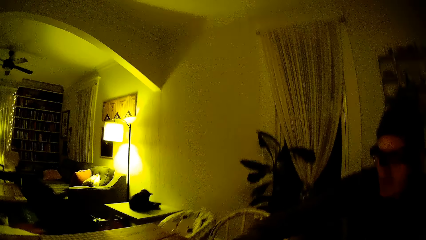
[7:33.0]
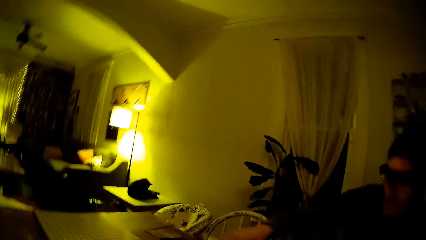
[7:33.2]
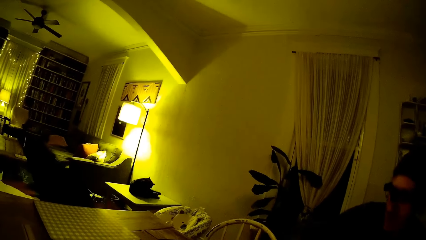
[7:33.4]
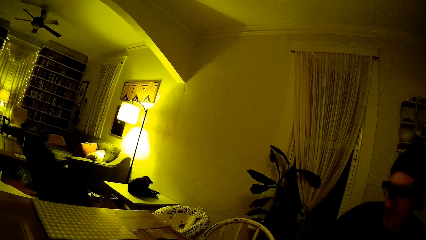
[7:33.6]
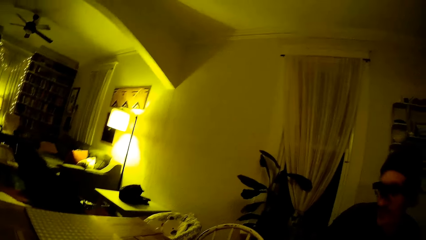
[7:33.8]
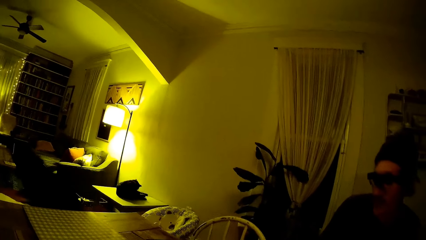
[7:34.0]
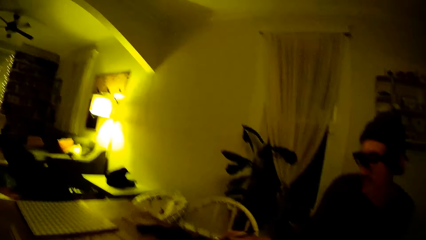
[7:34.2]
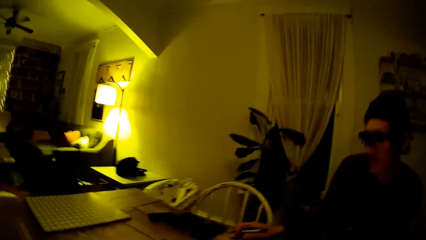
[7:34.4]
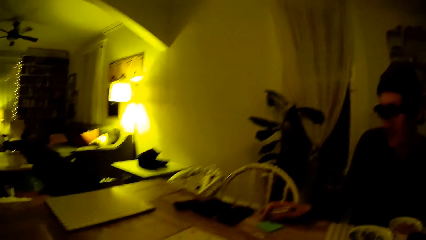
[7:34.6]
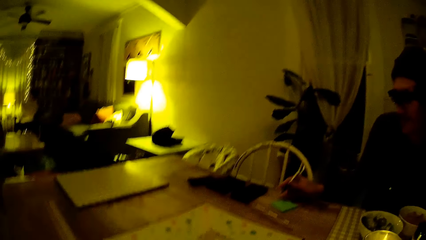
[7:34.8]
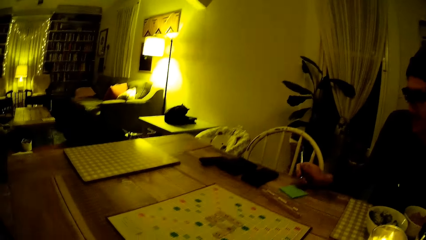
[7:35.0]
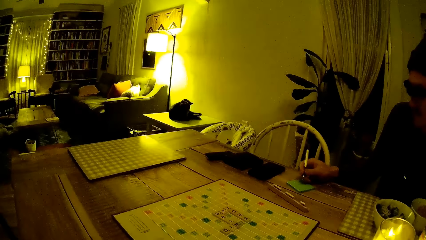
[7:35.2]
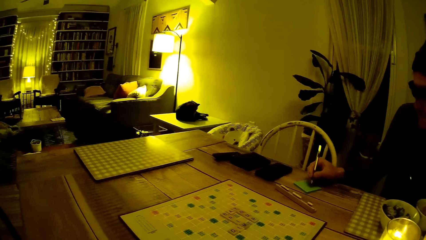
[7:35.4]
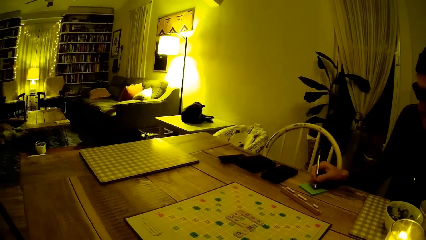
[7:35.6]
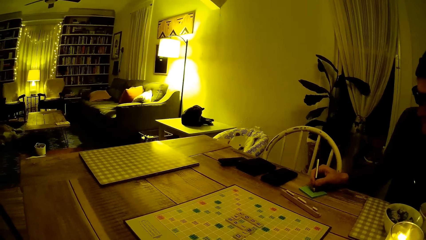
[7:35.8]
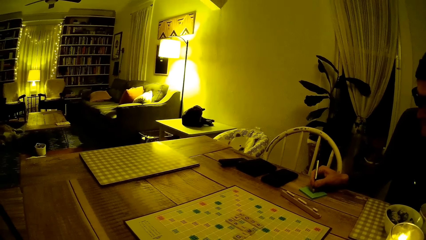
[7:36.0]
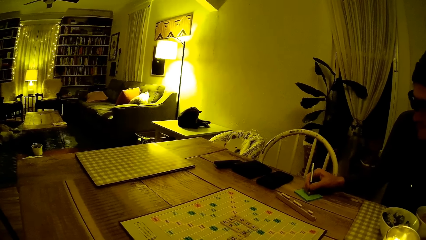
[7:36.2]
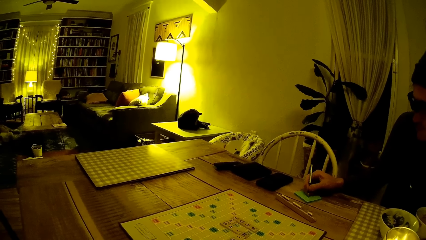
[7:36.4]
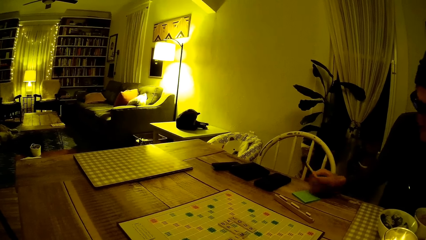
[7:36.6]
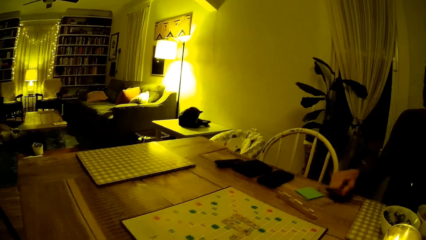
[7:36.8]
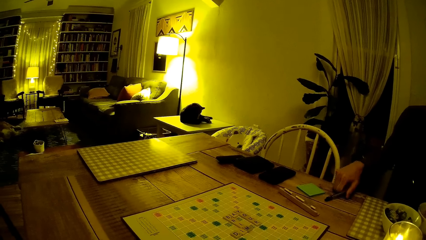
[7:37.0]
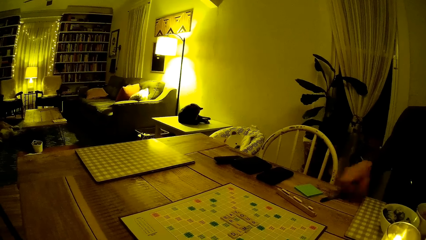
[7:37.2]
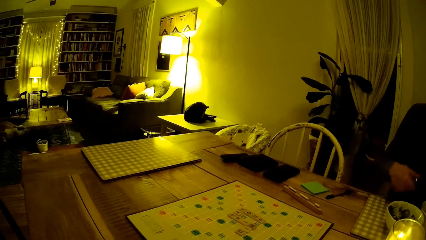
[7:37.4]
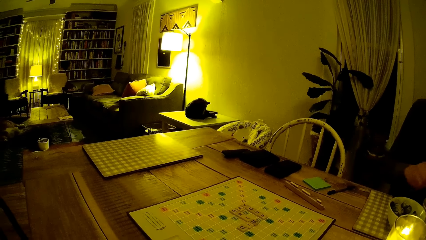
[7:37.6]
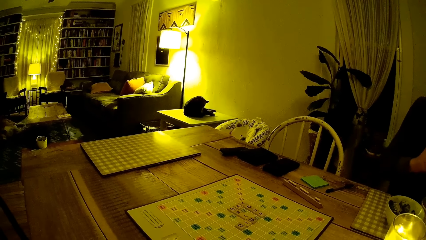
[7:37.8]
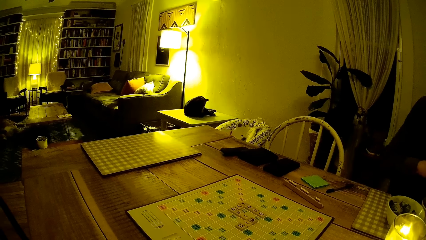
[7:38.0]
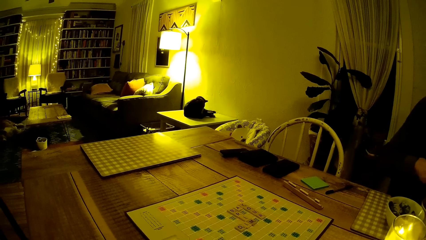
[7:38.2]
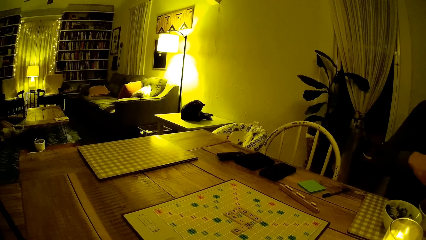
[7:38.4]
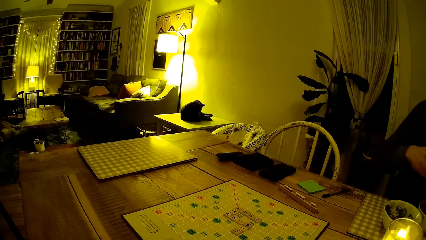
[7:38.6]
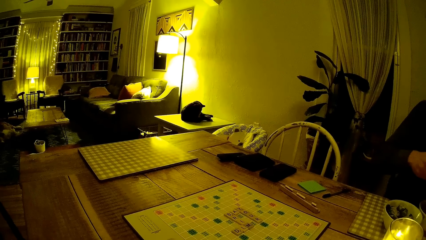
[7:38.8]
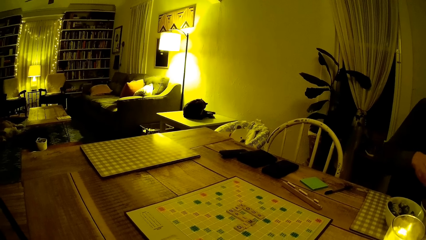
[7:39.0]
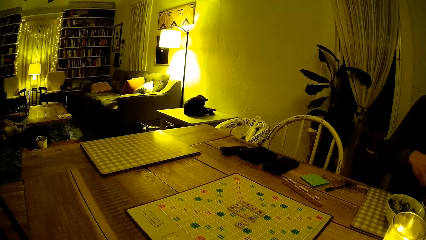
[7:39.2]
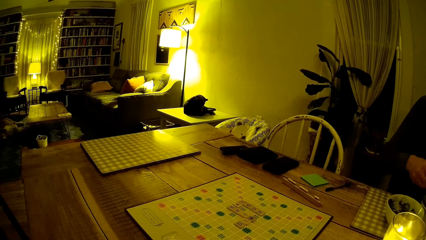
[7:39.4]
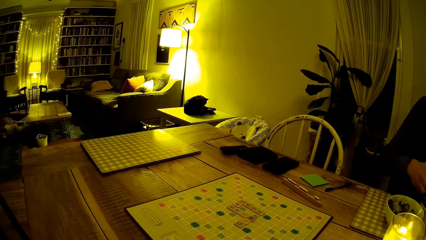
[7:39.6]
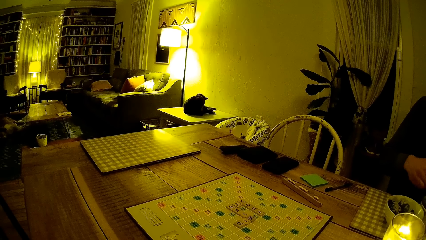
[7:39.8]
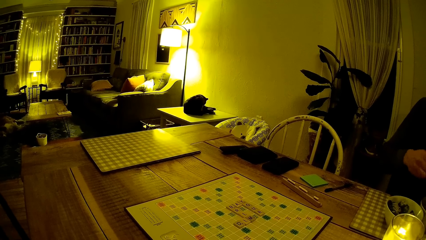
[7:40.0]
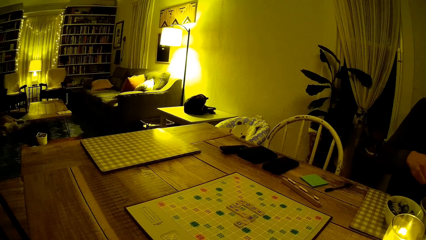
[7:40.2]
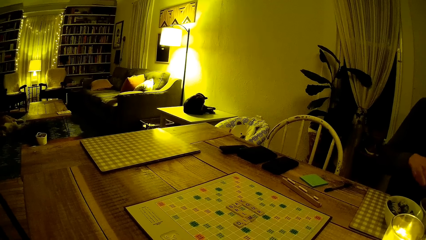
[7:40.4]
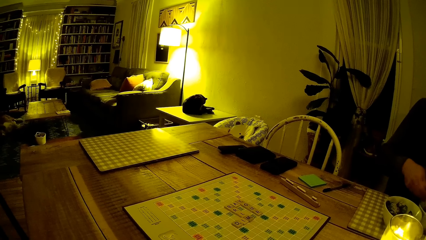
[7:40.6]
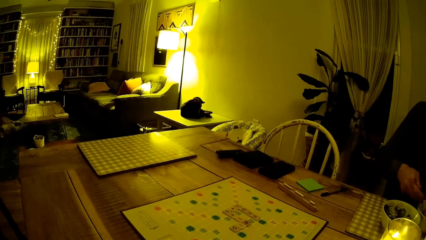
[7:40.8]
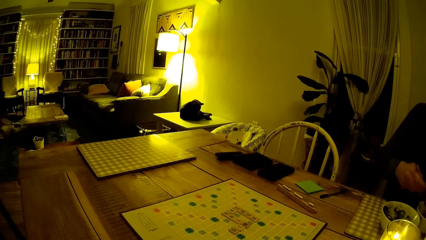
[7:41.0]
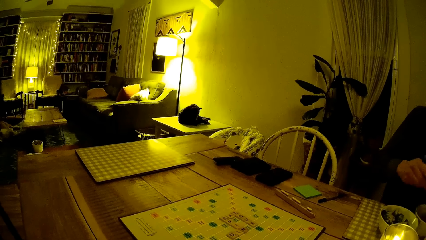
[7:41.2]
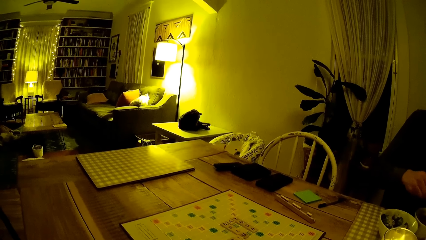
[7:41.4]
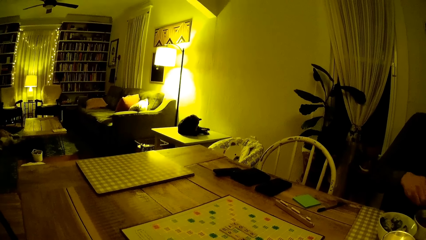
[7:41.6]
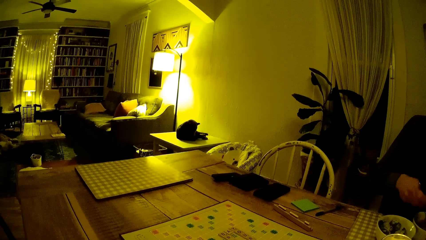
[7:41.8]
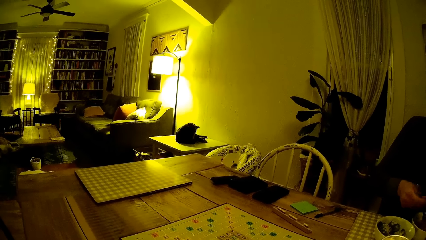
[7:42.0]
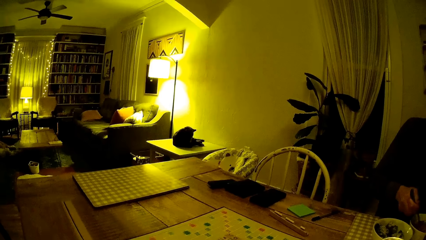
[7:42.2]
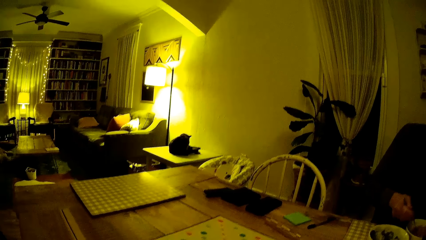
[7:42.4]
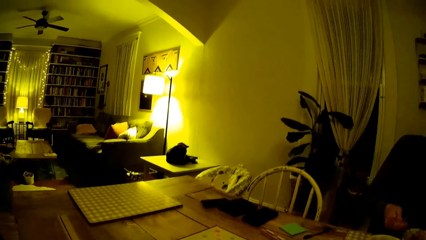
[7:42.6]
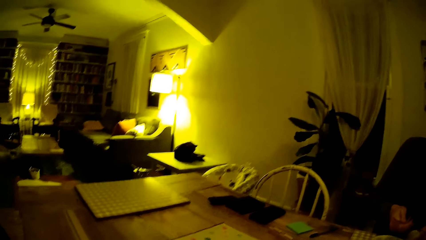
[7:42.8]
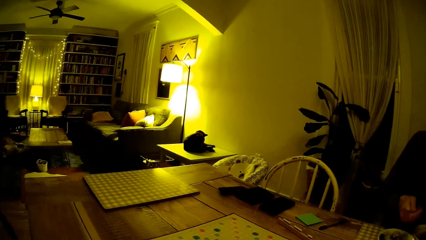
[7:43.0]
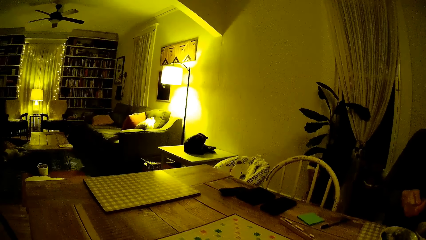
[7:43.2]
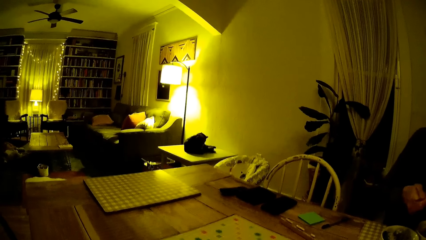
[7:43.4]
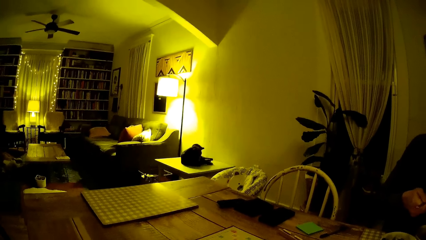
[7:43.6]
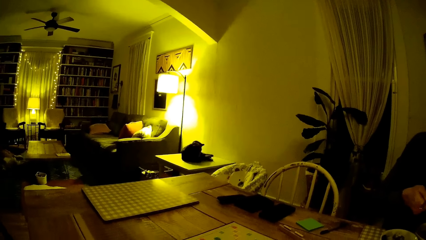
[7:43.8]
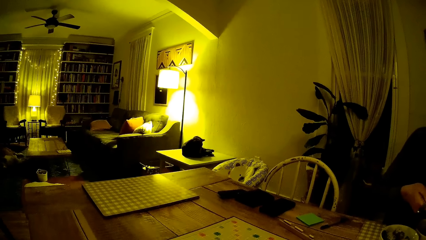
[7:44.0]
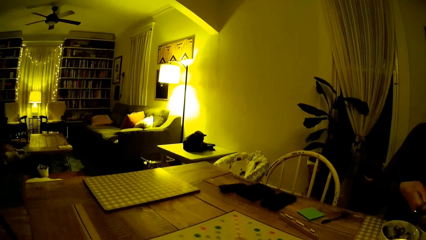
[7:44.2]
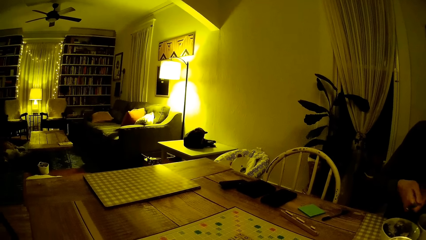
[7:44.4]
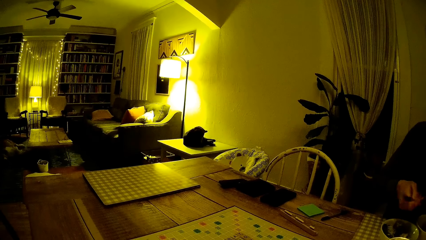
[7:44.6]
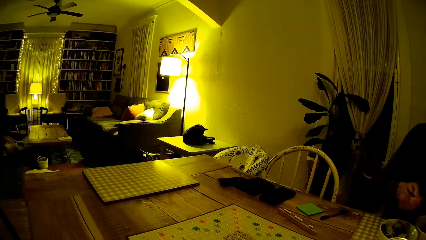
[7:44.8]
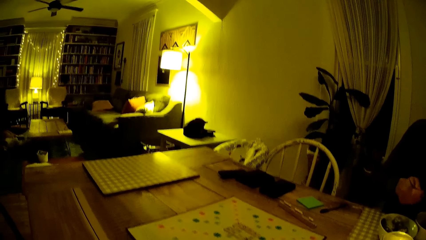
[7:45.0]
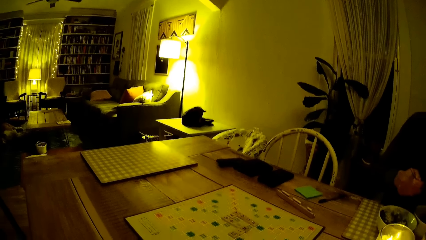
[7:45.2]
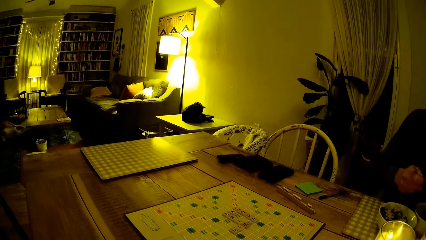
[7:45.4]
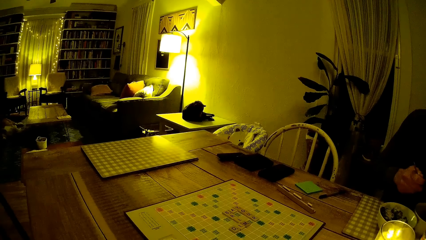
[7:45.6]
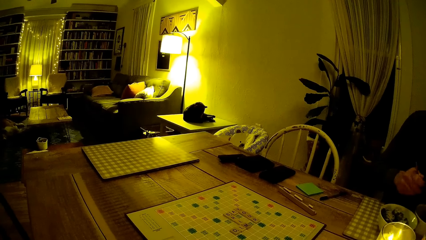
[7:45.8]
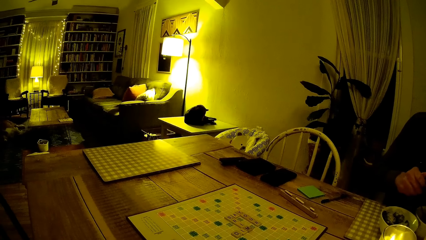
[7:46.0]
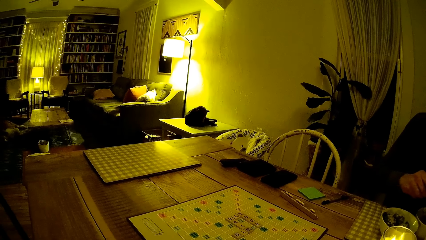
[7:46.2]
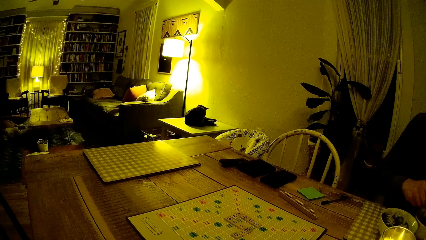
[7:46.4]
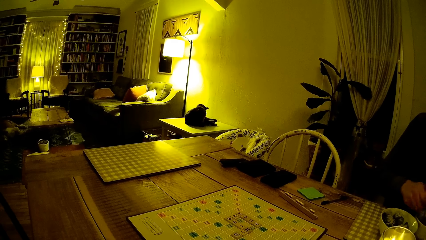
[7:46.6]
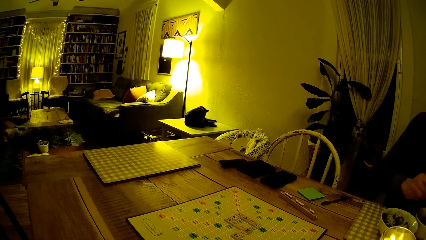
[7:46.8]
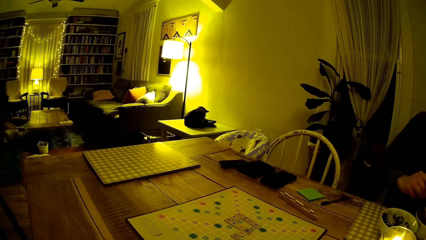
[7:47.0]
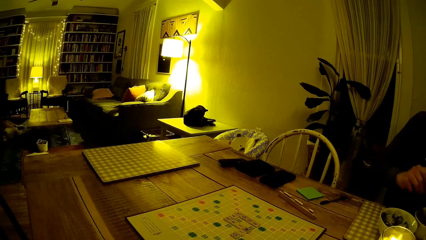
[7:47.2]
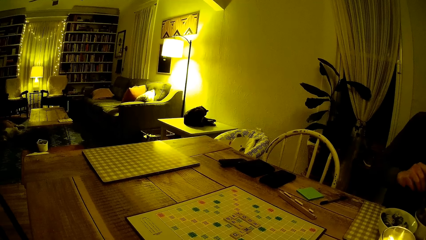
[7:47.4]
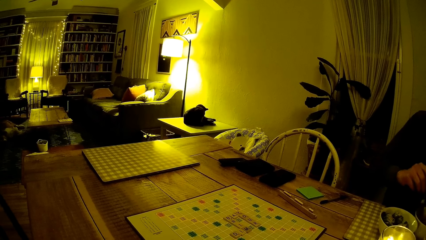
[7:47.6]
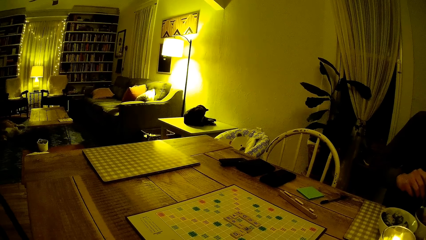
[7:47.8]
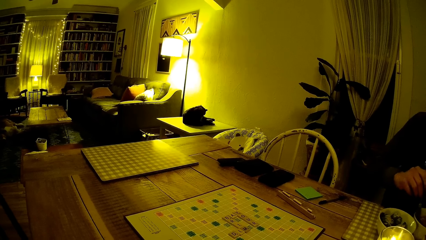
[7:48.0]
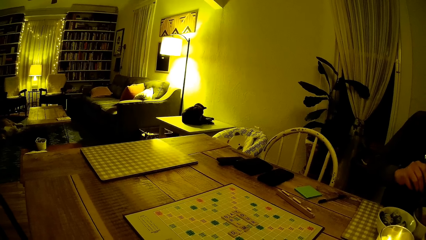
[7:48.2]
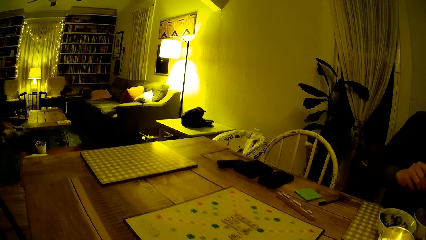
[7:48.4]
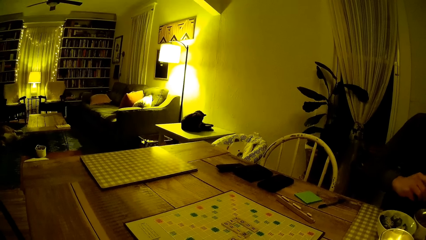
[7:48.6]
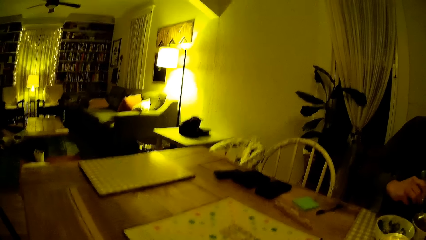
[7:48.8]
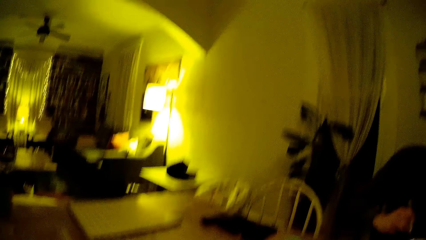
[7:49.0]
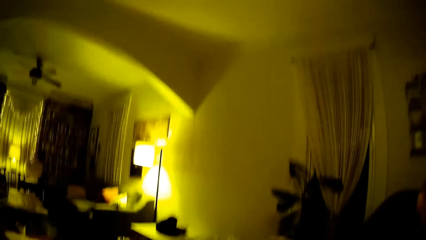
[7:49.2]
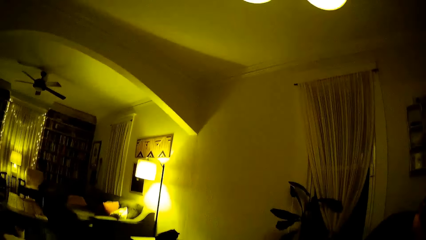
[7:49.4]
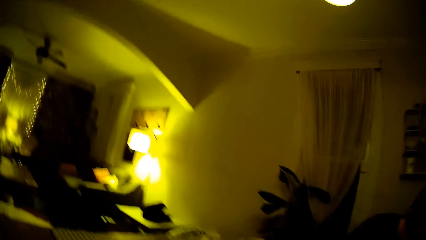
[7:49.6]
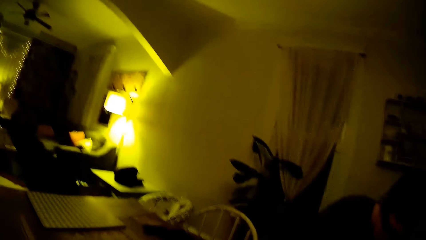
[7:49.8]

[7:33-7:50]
The man writes on the notepad with the pen. He holds the pen. He drops the pen on the dining table. He holds the fork and rolls the spaghetti to the fork. The camera wearer hums the music in the background.
